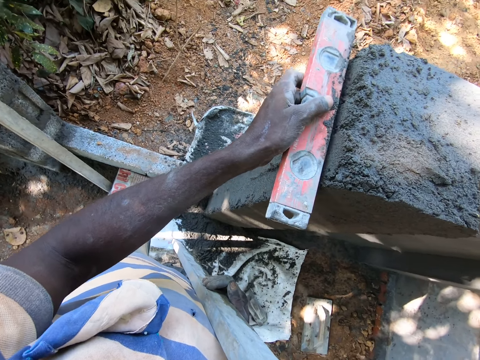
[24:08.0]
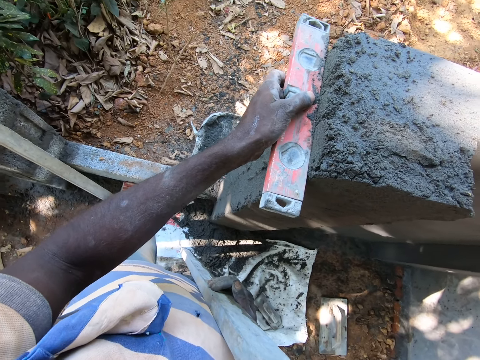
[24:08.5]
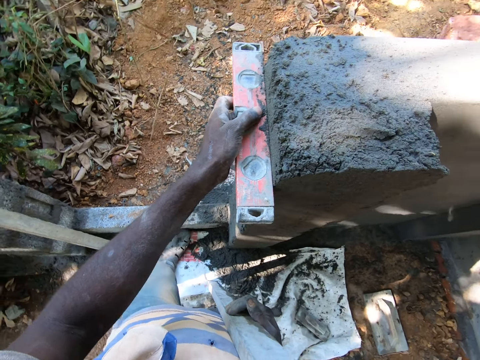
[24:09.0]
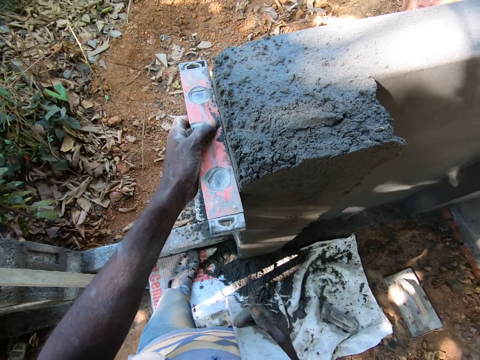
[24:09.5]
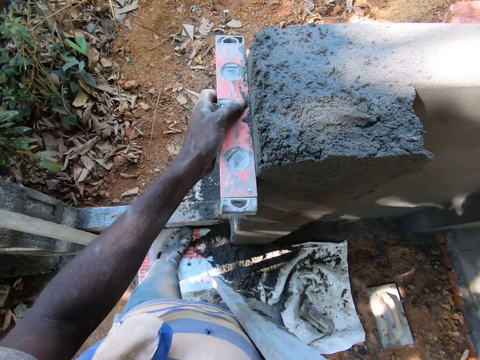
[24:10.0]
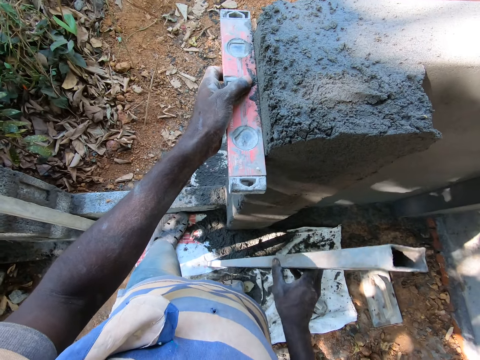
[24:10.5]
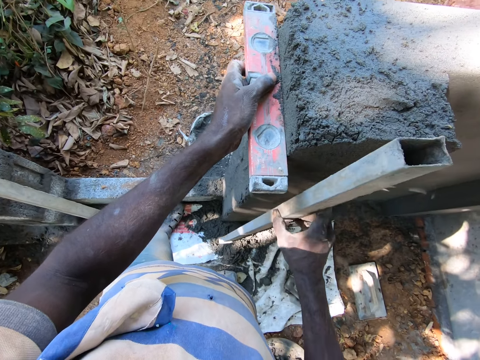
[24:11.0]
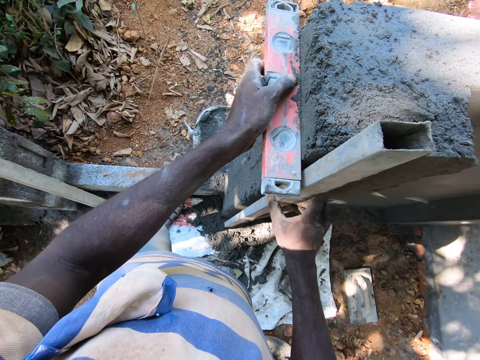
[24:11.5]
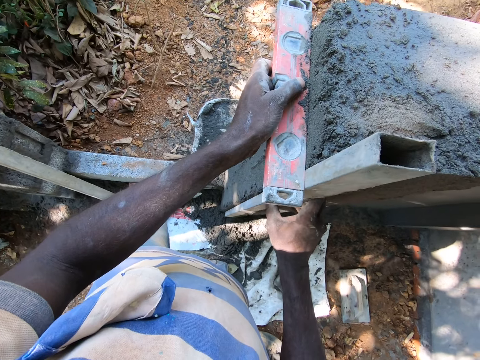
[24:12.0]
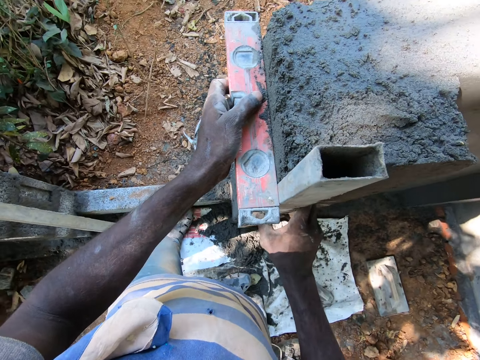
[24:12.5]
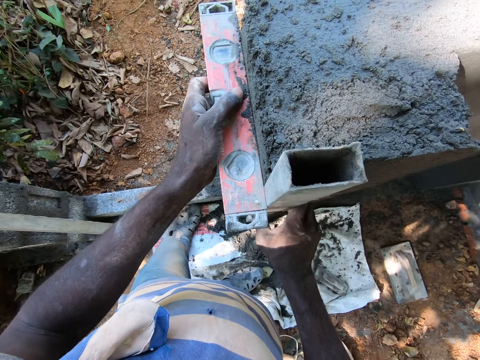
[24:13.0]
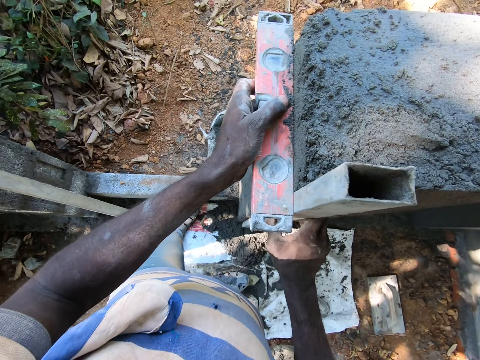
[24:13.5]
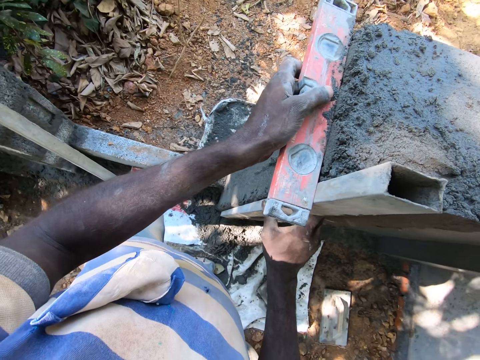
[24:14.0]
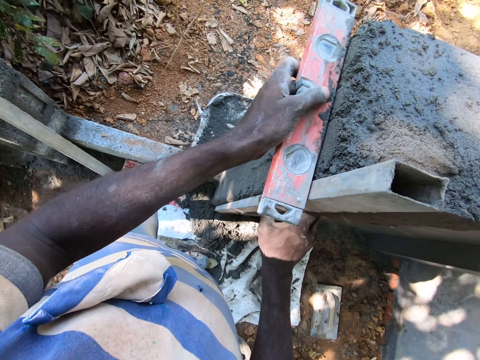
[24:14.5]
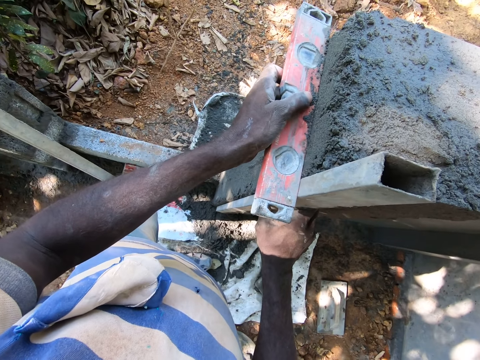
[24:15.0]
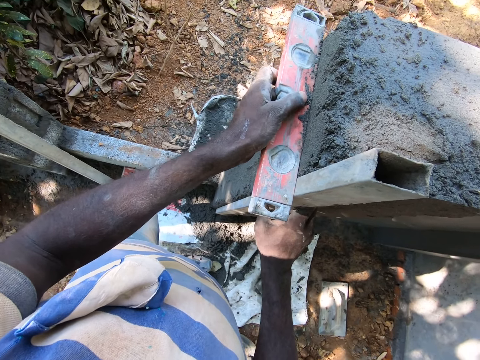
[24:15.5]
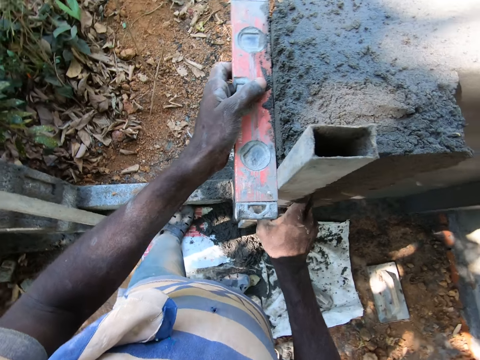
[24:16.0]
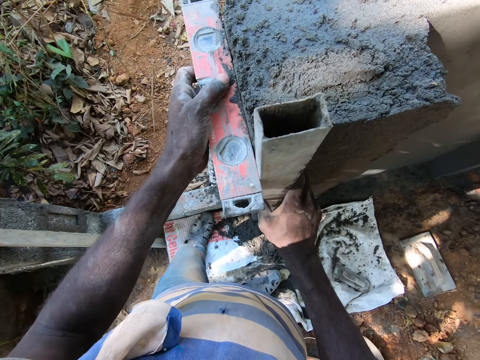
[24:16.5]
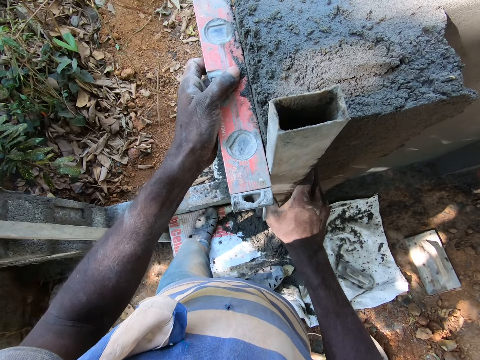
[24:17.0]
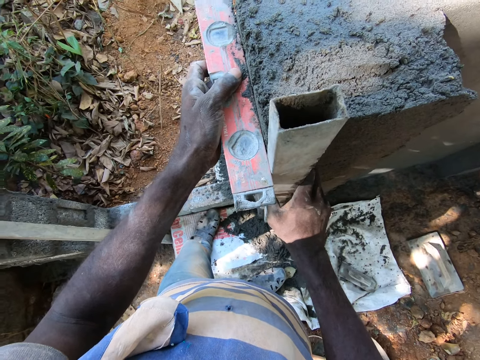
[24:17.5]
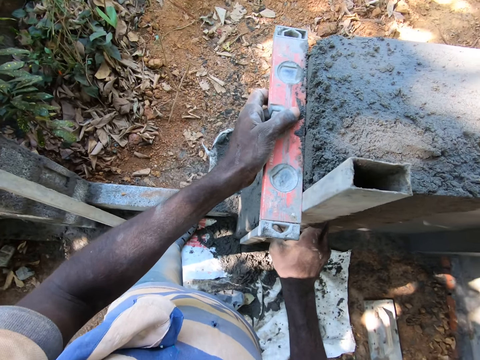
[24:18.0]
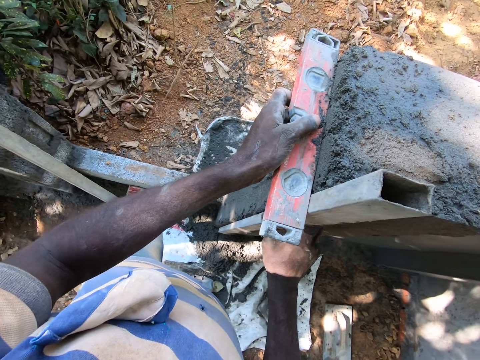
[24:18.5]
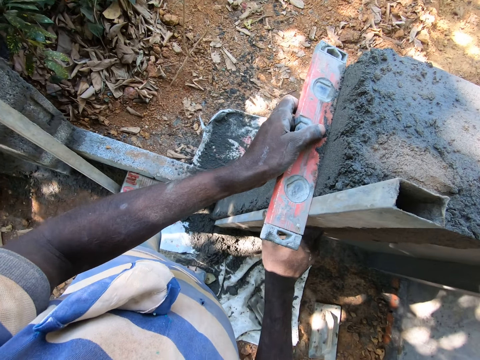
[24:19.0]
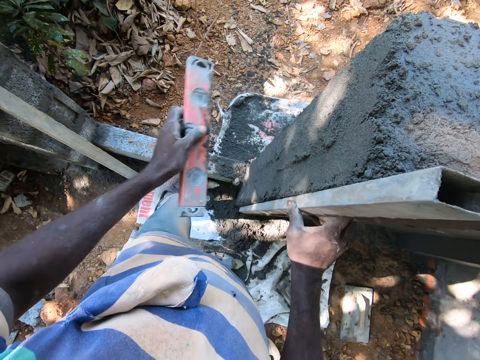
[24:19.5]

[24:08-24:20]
The camera wearer places the iron rod on the wall with his right hand.

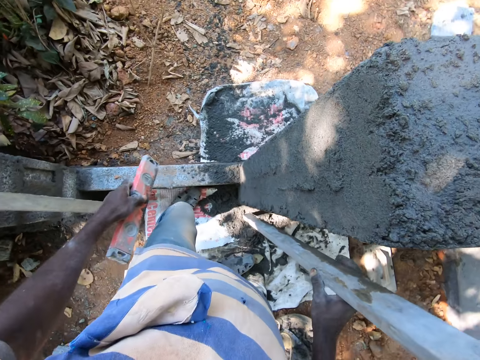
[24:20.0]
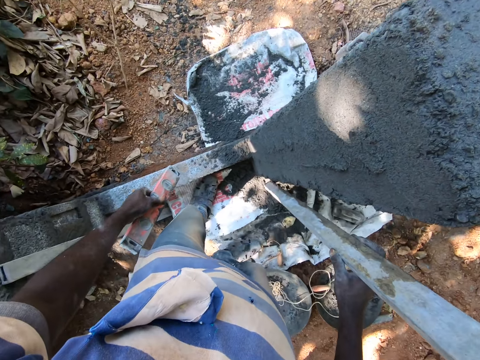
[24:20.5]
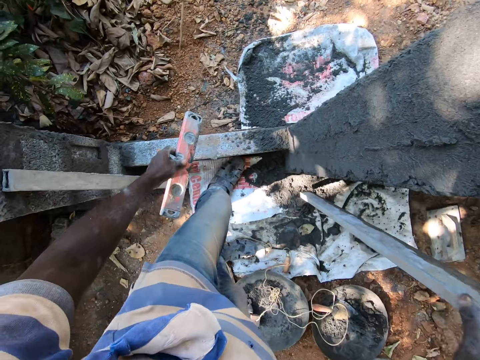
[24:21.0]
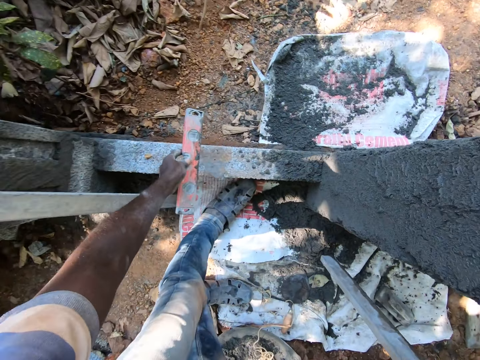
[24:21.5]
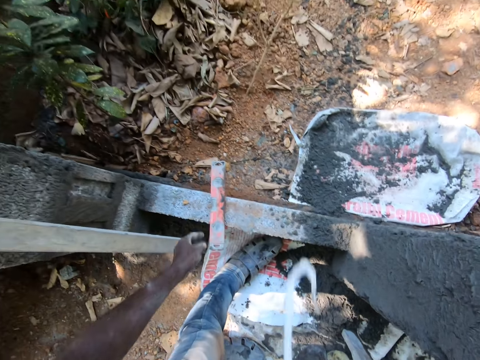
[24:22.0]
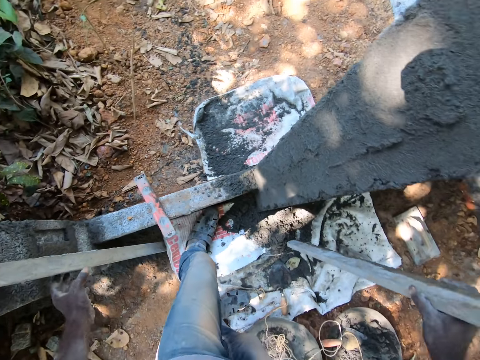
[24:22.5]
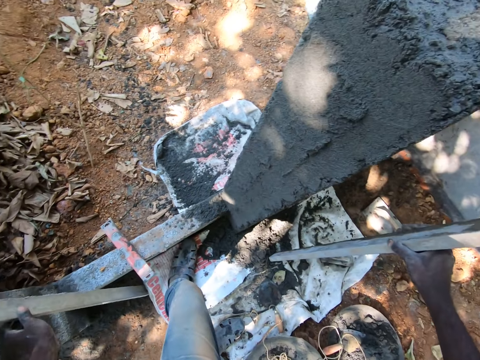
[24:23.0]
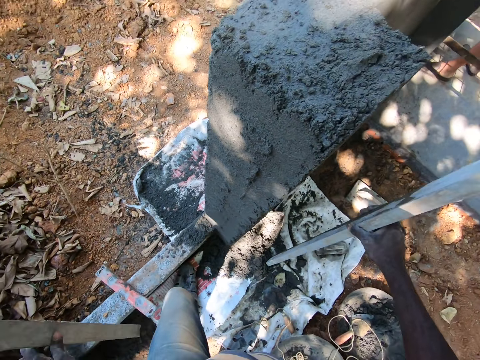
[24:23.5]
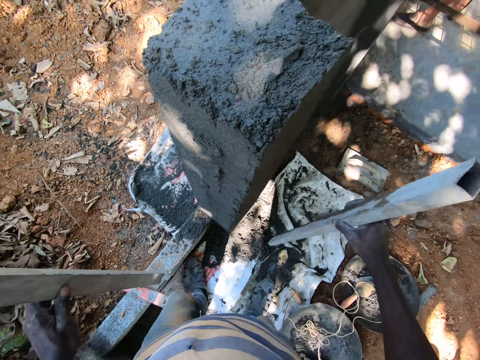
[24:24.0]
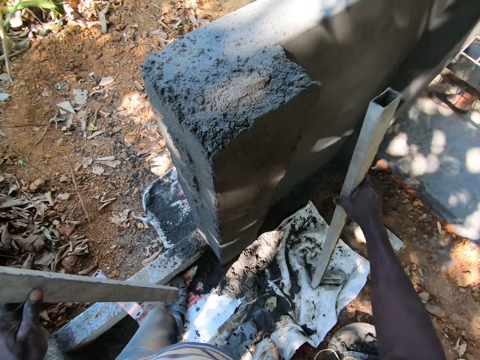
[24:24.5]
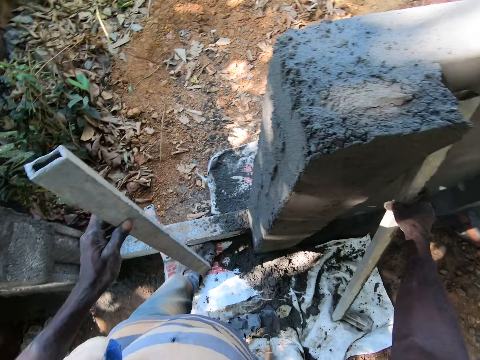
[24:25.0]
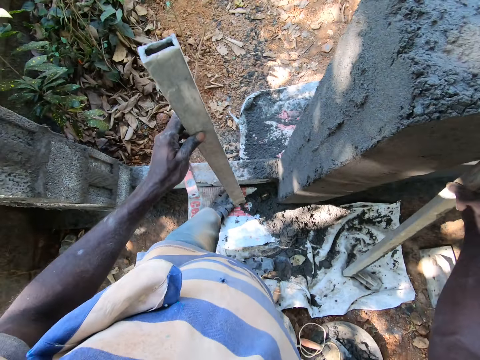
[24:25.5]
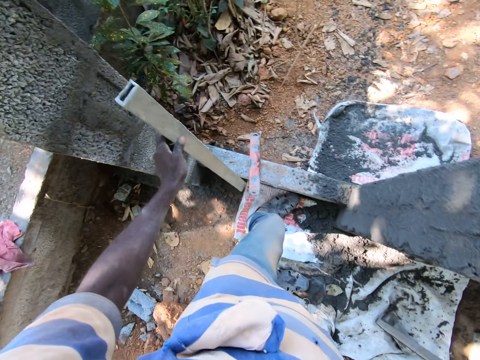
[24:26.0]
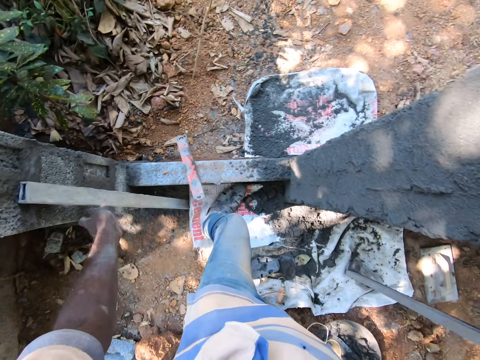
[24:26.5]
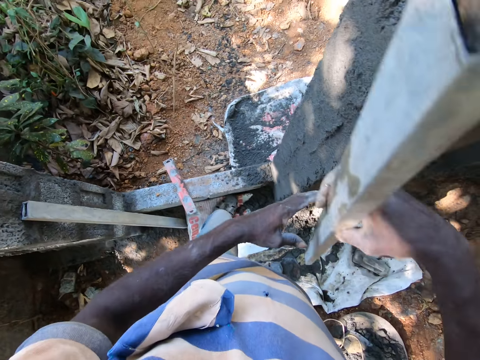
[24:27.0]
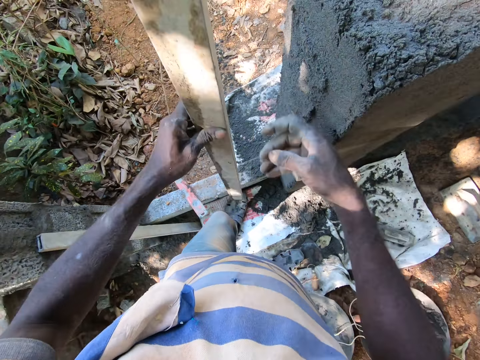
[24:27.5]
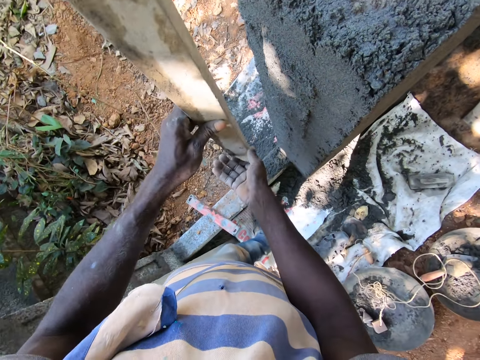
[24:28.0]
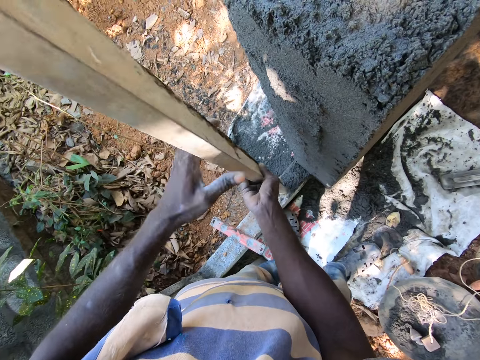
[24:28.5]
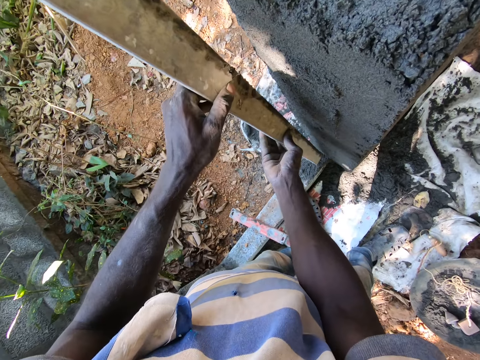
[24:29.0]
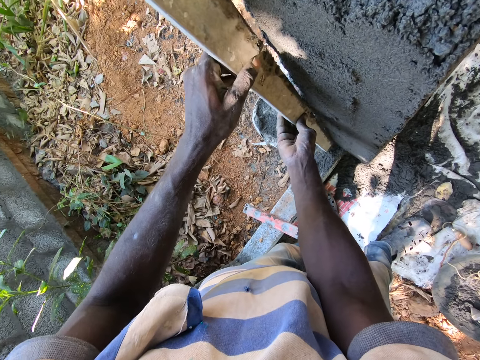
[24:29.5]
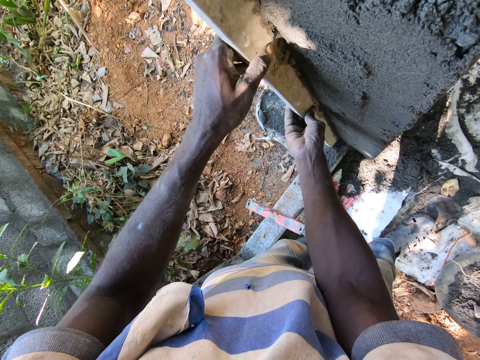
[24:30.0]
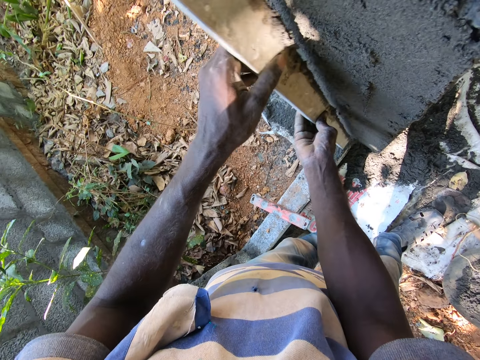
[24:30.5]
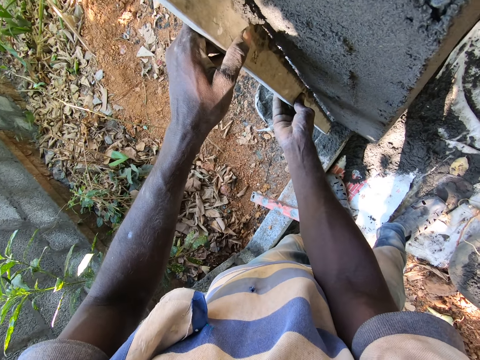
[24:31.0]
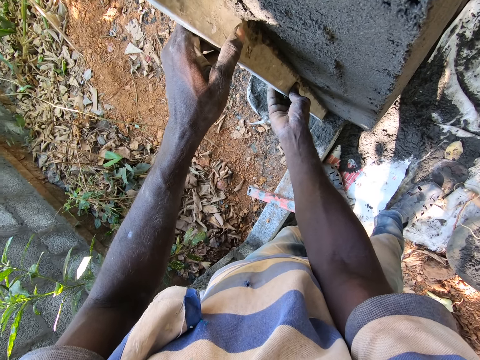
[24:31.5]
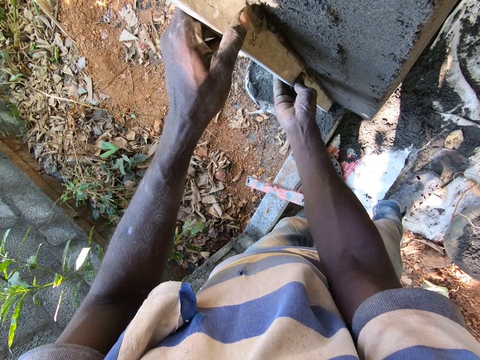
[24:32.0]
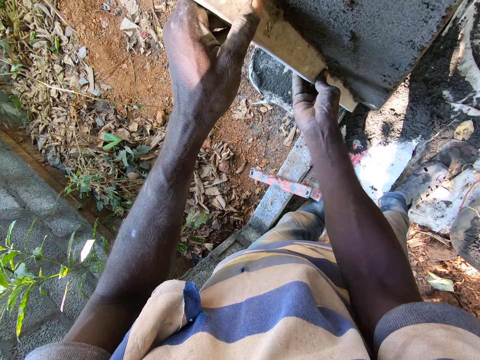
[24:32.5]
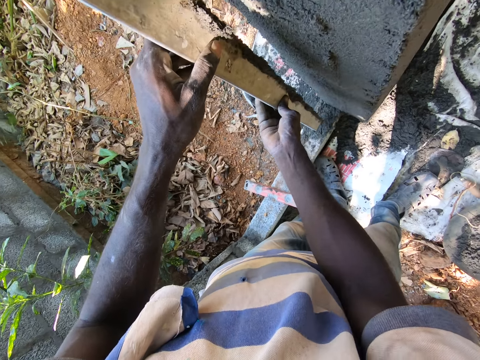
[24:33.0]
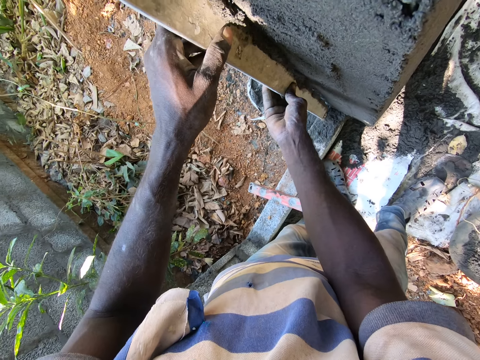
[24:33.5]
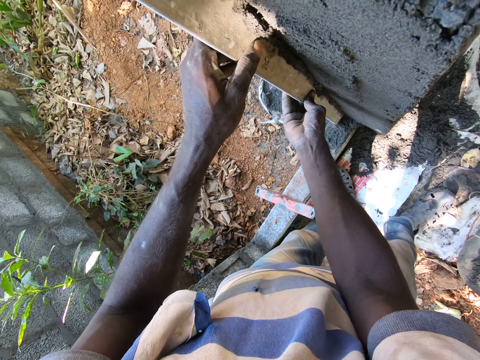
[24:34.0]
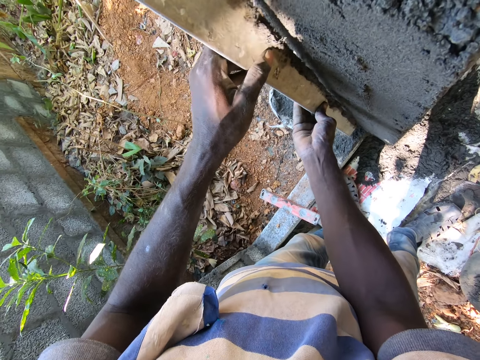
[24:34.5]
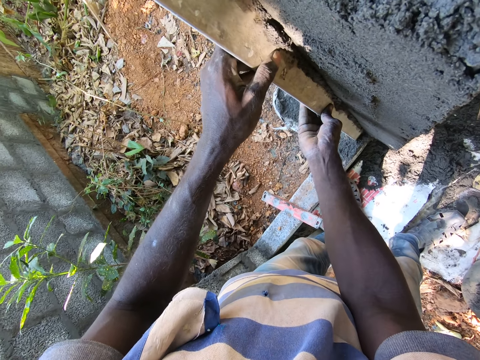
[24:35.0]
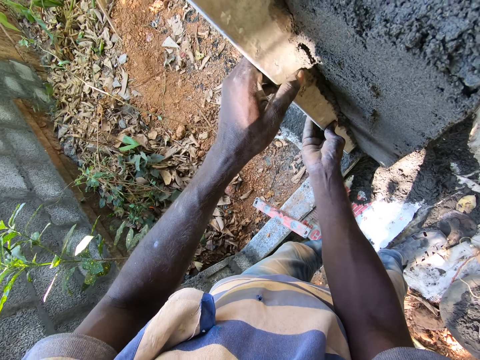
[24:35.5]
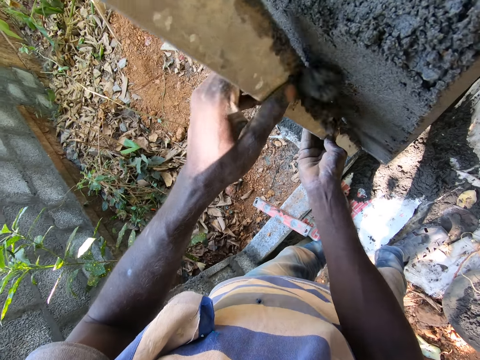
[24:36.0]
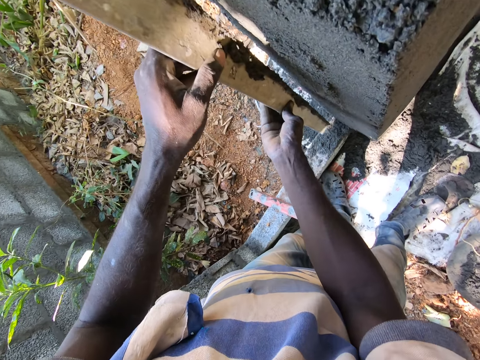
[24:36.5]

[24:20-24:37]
The camera wearer drops the spirit level on a door frame with his left hand. He picks an iron rod or metal bar with his left hand. He drops the iron rod in his right hand on the wall. He leans the spirit level to the wall. He rests the iron rod in his left hand on the wall. He passes the iron rod in his right hand to his left hand. He leans the other spirit level to the wall. He holds the metal bar with both hands. He scrapes mortar off the wall with the iron rod in his hands. He levels the wall with the metal bar.
